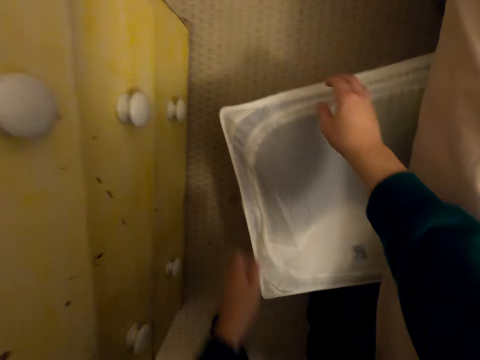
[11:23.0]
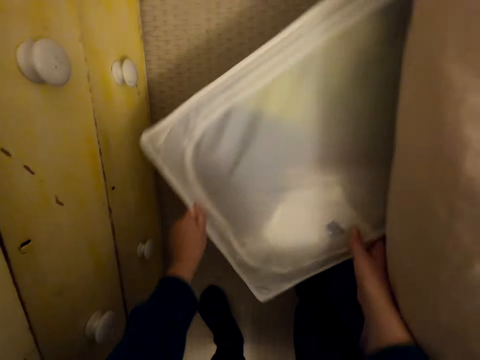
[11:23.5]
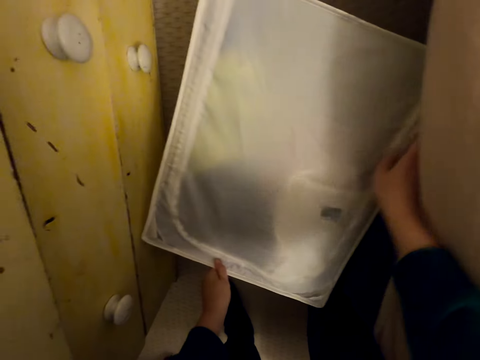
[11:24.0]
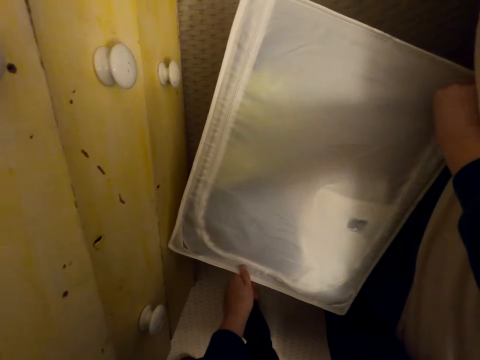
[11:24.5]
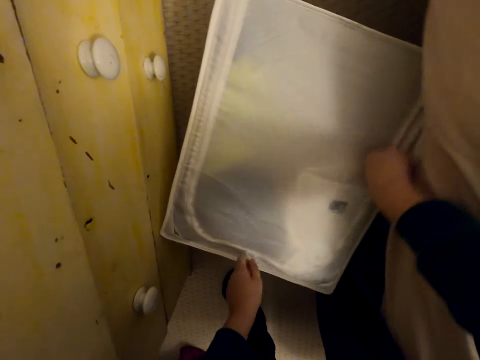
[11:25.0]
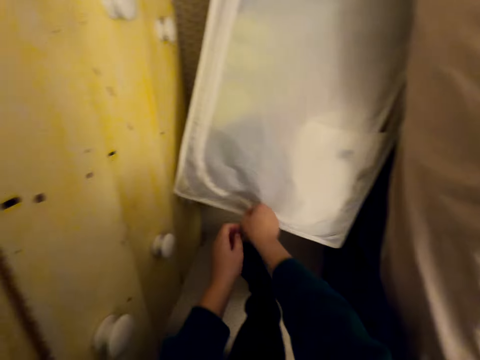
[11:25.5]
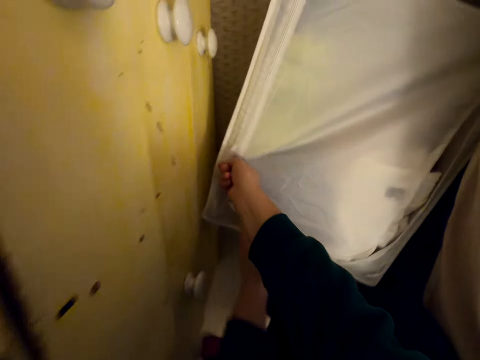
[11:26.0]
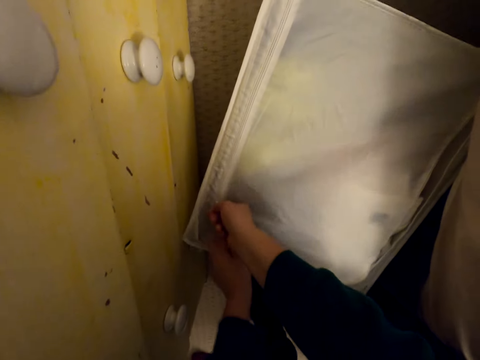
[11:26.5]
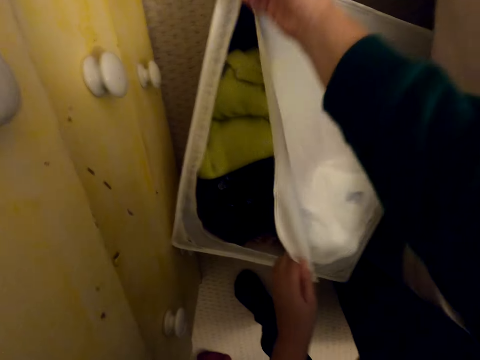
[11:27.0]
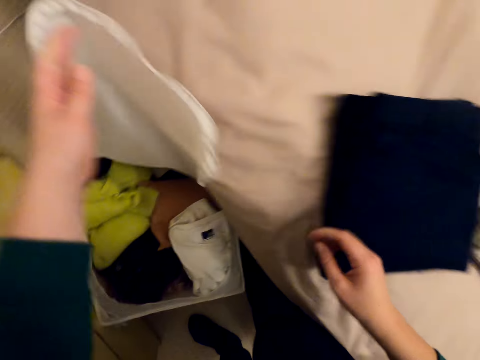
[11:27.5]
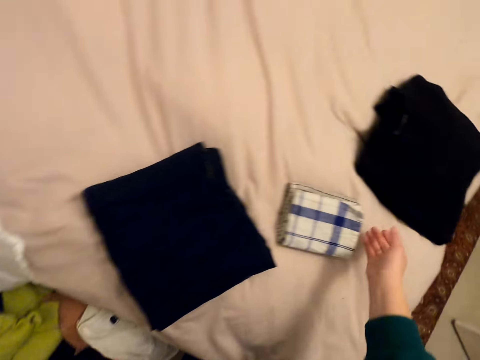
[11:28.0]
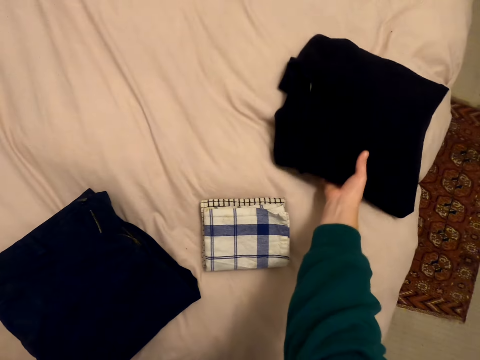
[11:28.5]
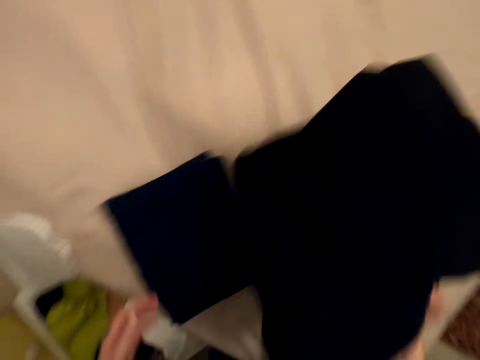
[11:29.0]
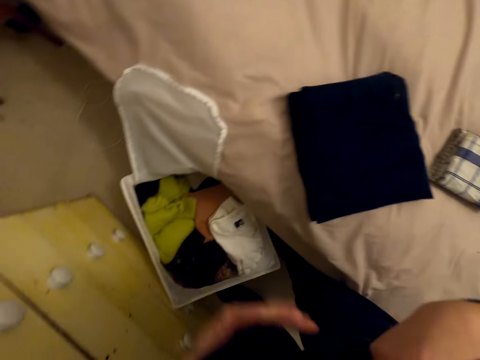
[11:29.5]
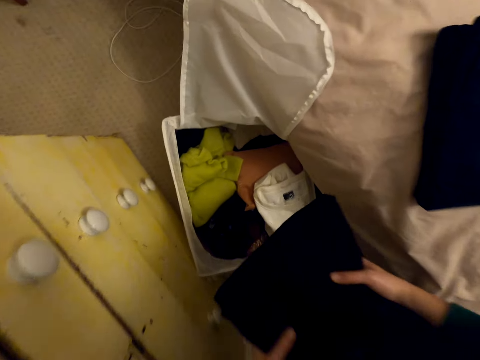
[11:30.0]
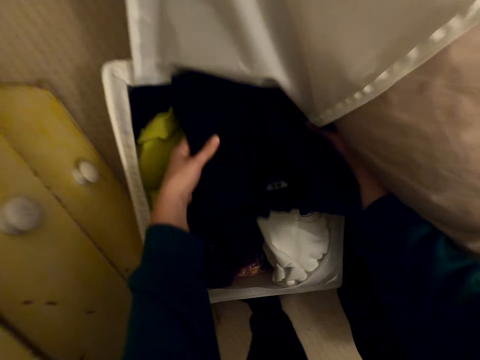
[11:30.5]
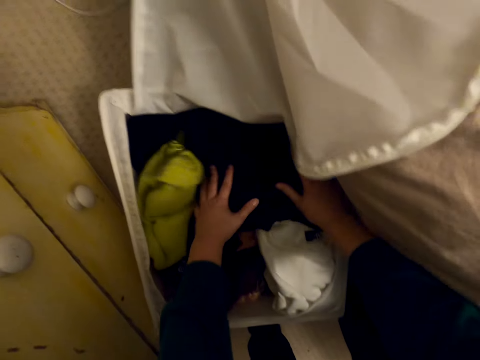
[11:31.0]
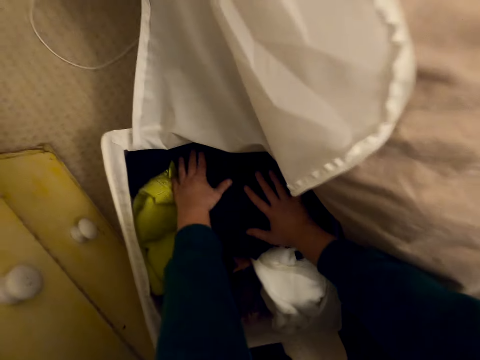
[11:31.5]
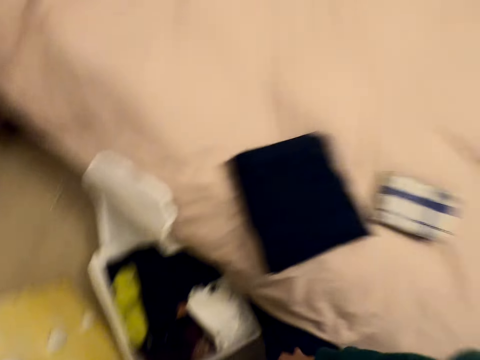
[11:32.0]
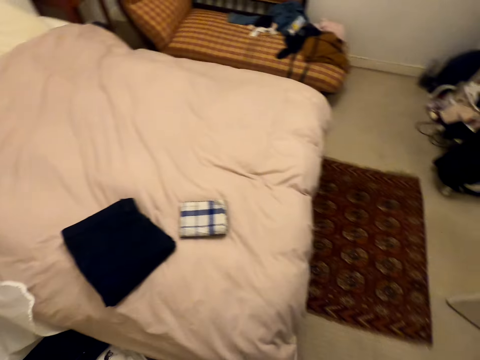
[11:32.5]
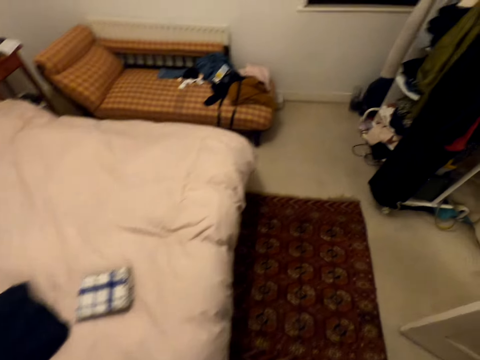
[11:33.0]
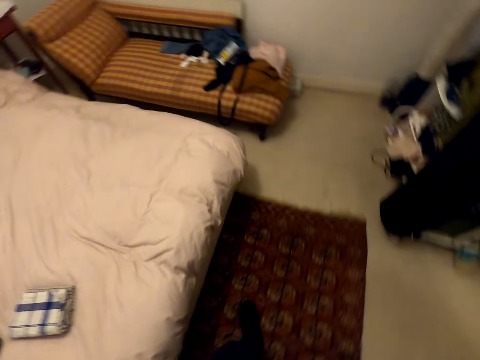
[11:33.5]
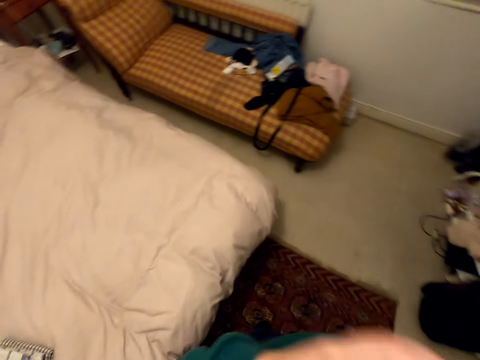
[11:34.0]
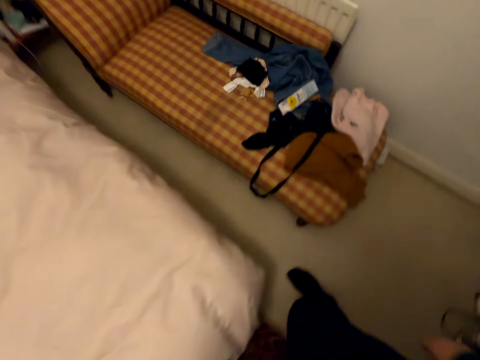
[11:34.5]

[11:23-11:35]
The camera wearer moves a string from the box. They hold the box. They open the box. They pick the cloth, hold the cloth, and put the cloth in the box. They press the cloth with hands. They walk beside the bed.

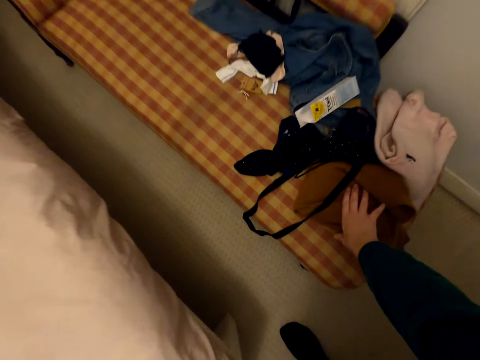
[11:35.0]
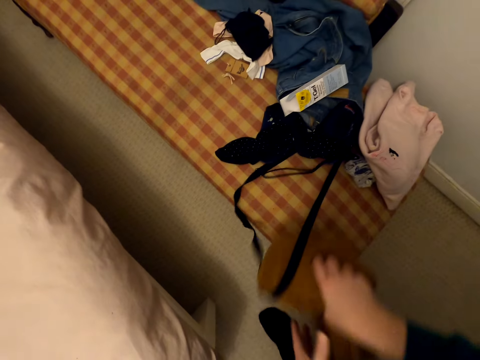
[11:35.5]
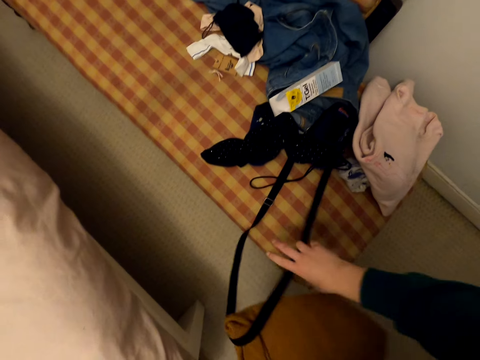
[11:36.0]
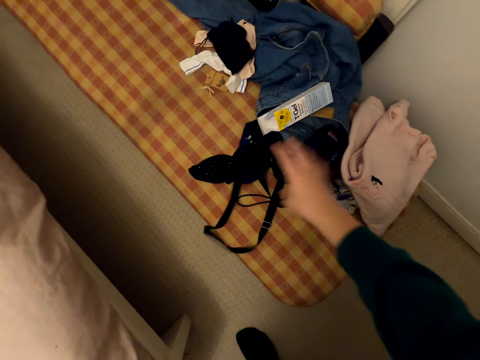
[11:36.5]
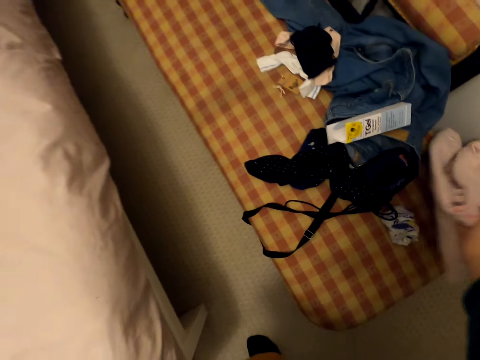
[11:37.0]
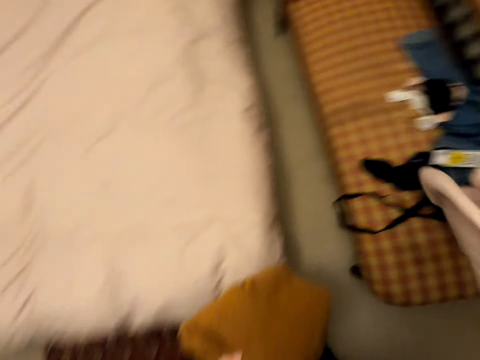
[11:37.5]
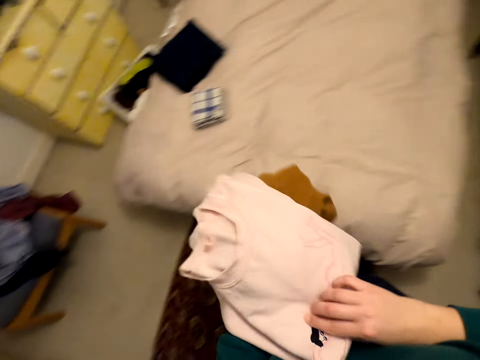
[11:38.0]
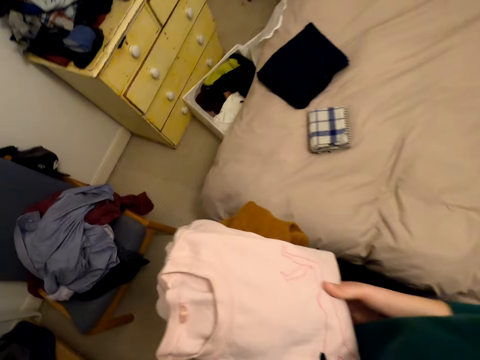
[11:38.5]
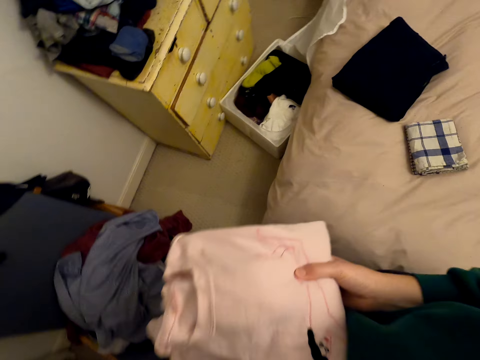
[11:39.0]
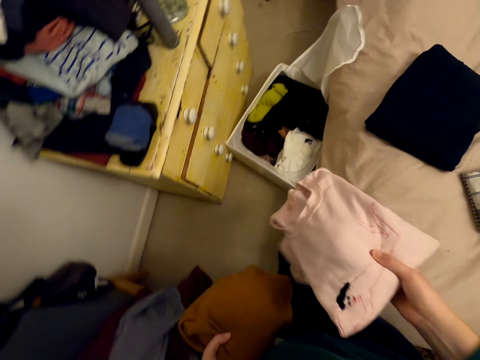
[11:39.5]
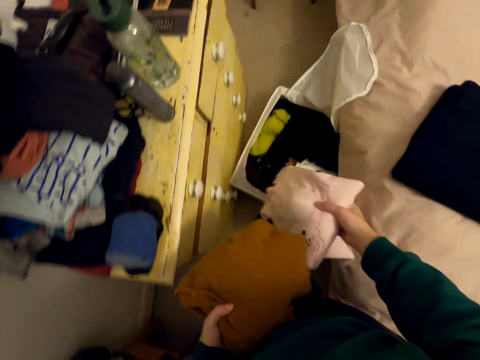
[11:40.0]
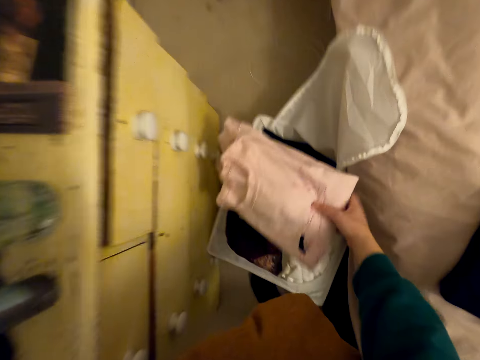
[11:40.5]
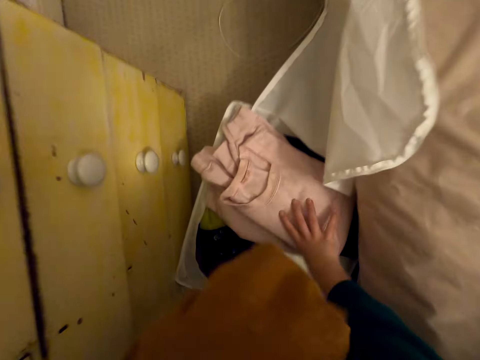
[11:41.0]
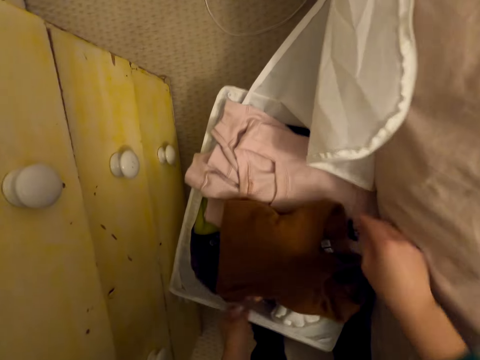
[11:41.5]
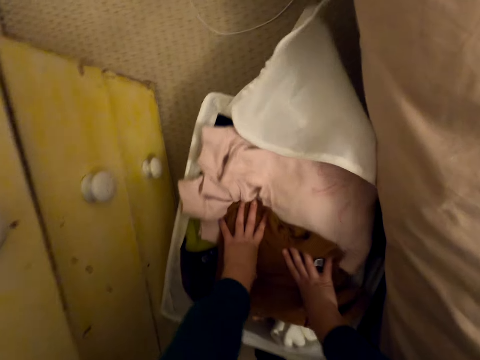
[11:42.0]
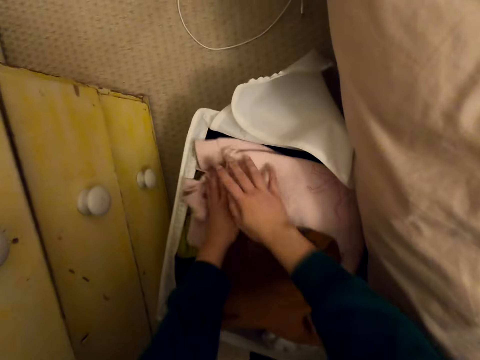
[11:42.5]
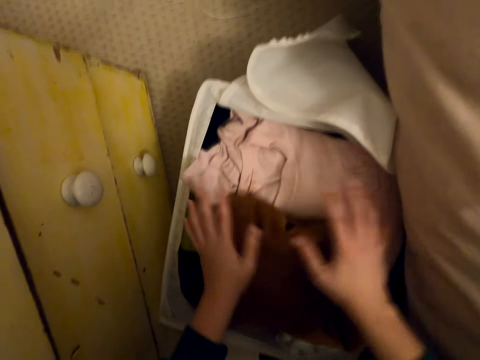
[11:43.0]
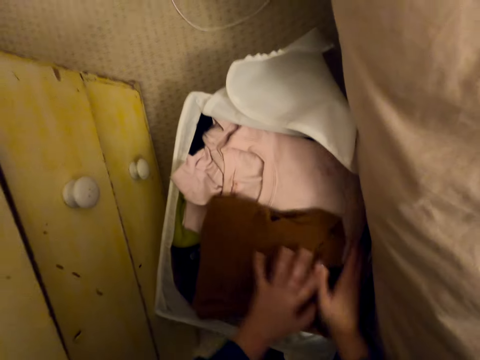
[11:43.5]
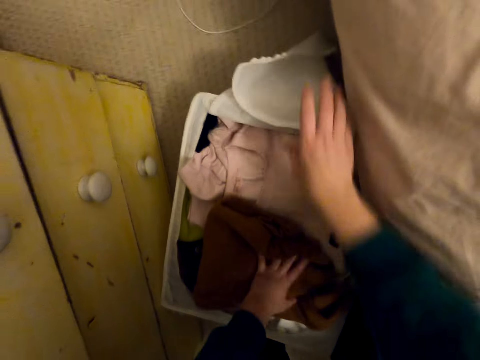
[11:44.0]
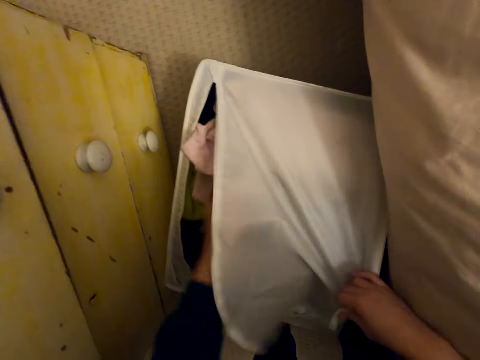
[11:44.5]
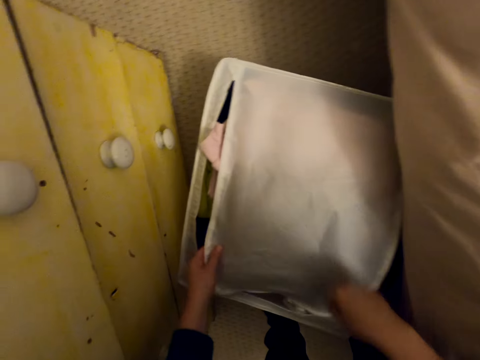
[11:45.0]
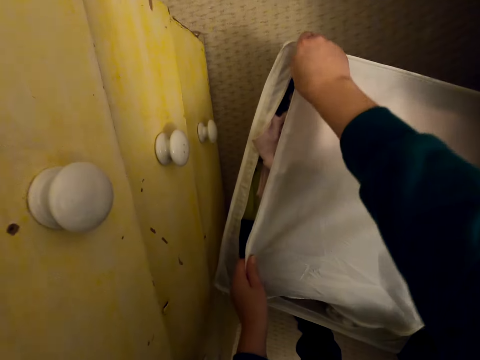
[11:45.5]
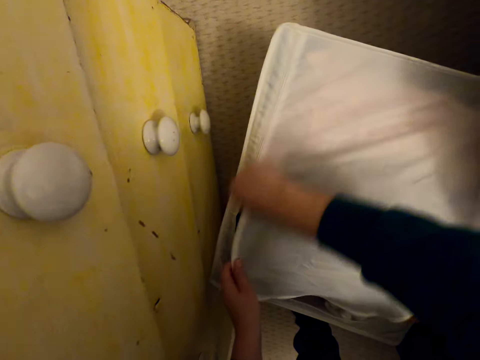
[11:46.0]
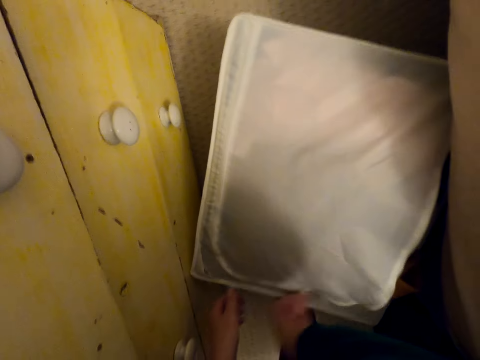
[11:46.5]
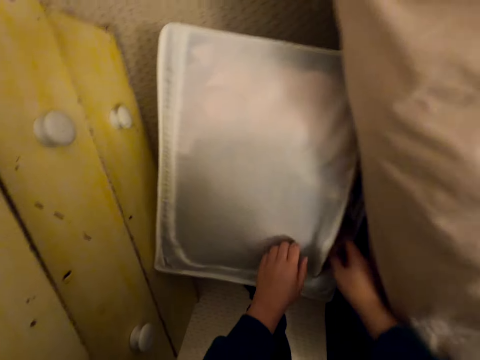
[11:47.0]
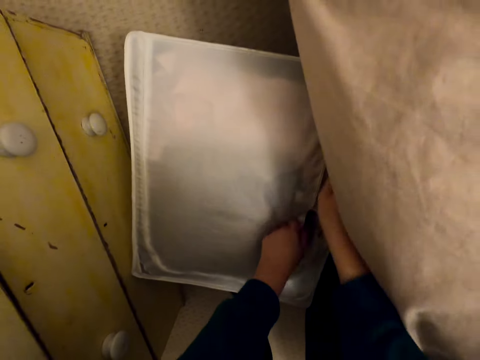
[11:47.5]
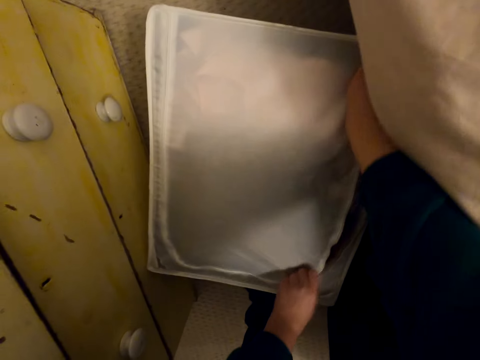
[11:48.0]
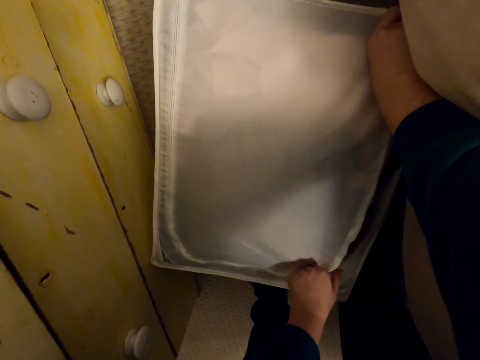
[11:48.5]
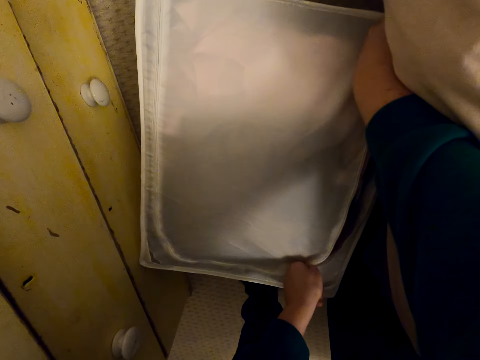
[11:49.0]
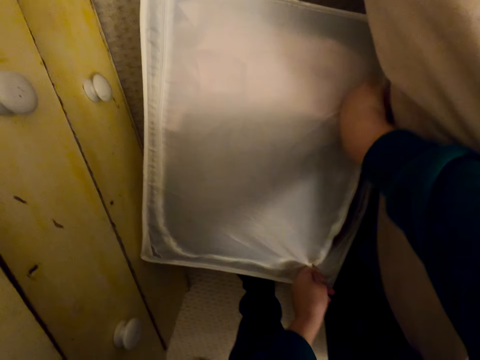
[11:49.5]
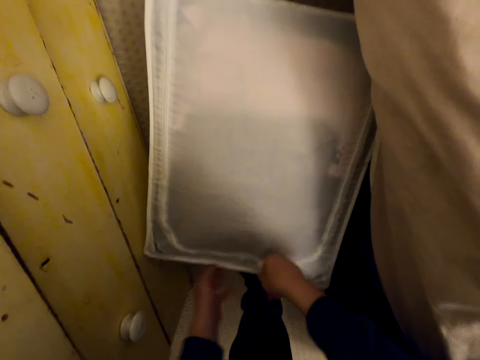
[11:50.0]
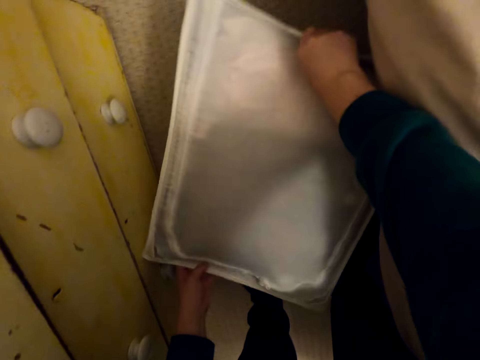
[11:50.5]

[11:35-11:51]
The camera wearer picks the cloth. They hold the cloth. They pick the clothes from the chair. They pick the clothes. They walk beside the bed. They put the clothes in the box. They press the clothes with hands. They close the box.
